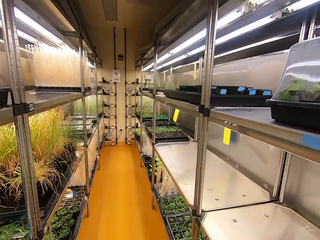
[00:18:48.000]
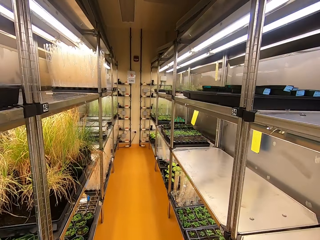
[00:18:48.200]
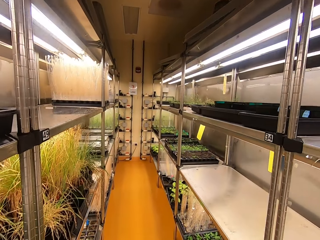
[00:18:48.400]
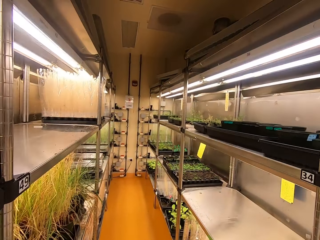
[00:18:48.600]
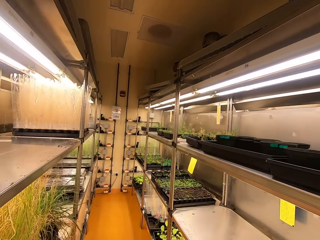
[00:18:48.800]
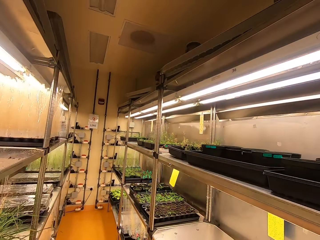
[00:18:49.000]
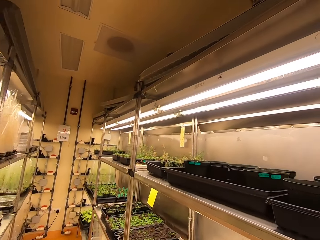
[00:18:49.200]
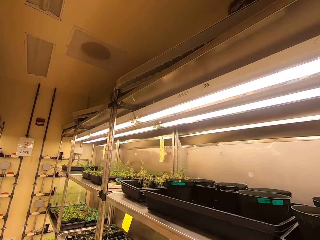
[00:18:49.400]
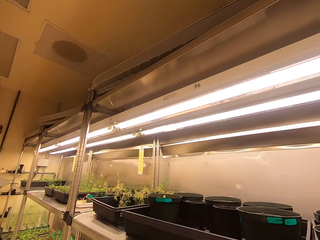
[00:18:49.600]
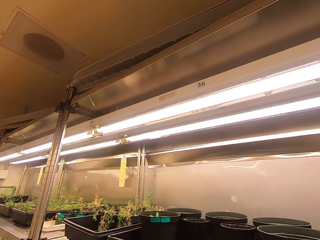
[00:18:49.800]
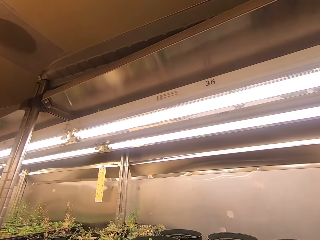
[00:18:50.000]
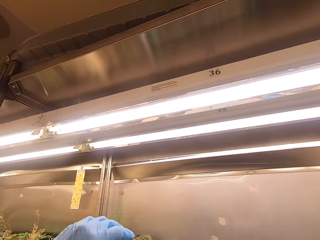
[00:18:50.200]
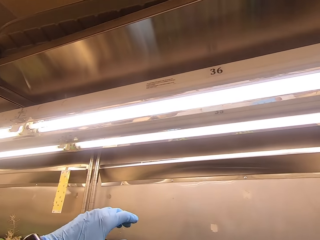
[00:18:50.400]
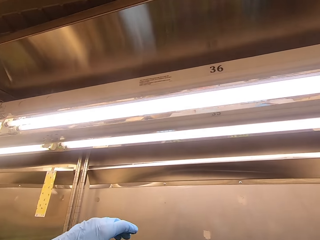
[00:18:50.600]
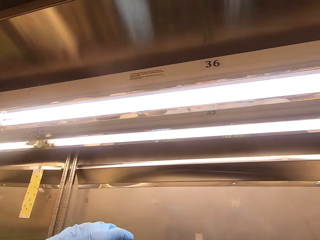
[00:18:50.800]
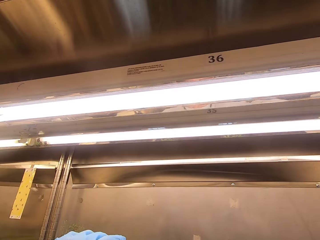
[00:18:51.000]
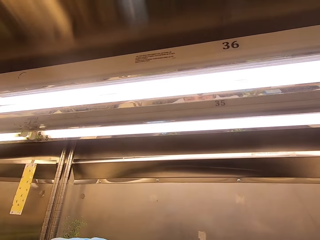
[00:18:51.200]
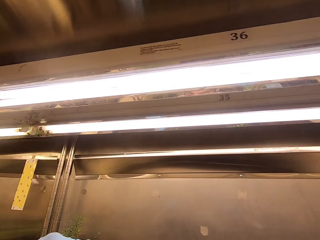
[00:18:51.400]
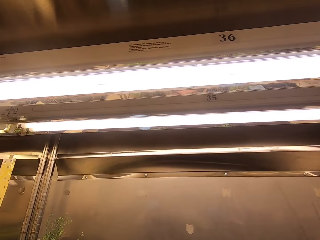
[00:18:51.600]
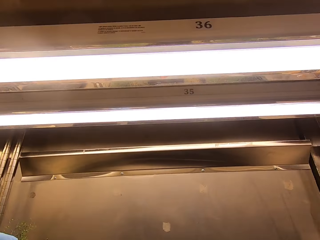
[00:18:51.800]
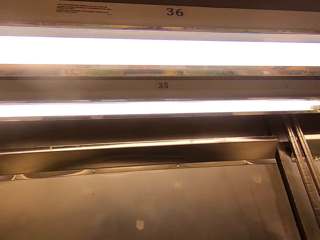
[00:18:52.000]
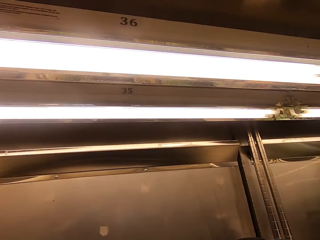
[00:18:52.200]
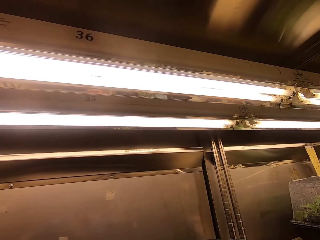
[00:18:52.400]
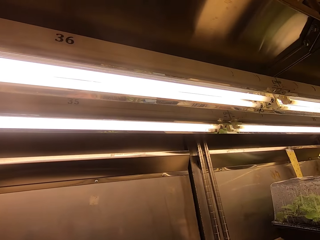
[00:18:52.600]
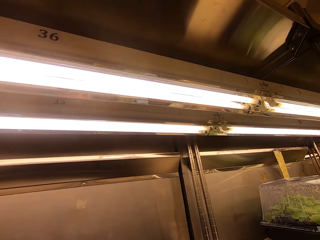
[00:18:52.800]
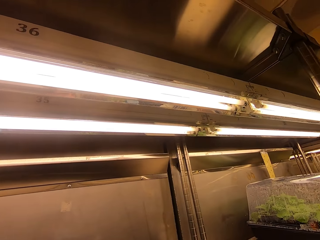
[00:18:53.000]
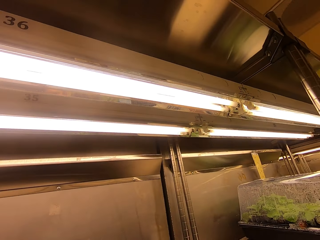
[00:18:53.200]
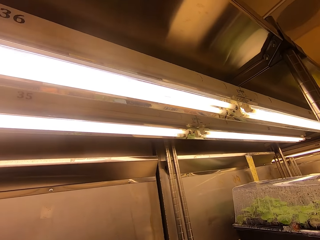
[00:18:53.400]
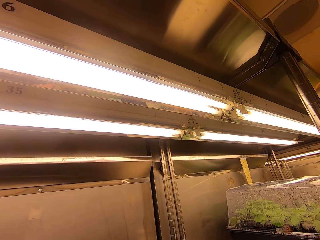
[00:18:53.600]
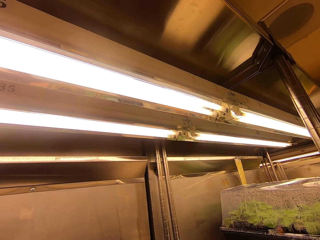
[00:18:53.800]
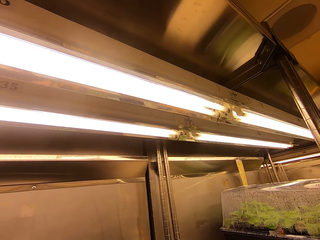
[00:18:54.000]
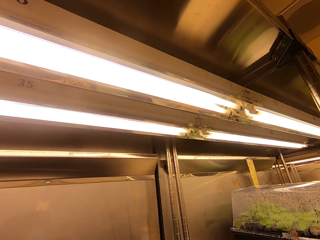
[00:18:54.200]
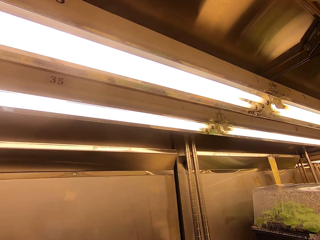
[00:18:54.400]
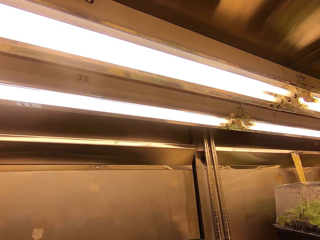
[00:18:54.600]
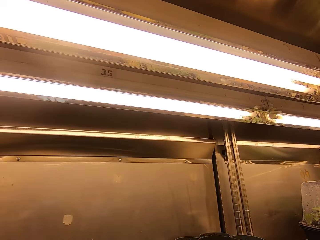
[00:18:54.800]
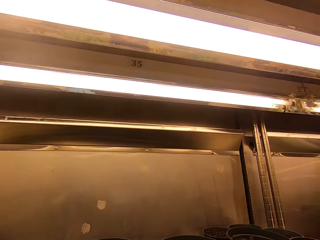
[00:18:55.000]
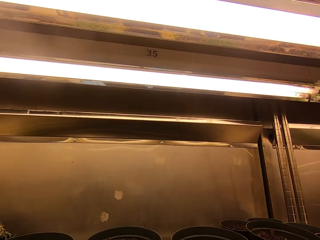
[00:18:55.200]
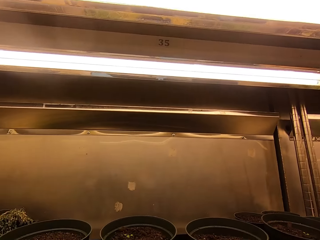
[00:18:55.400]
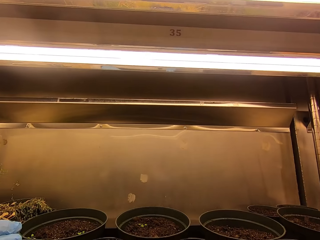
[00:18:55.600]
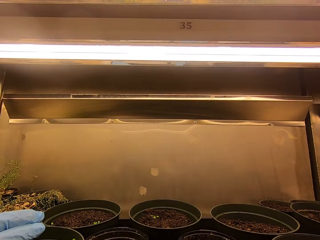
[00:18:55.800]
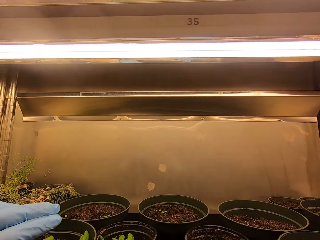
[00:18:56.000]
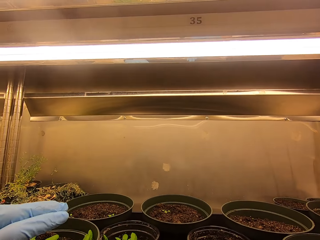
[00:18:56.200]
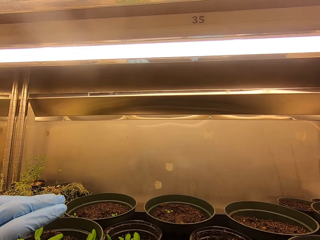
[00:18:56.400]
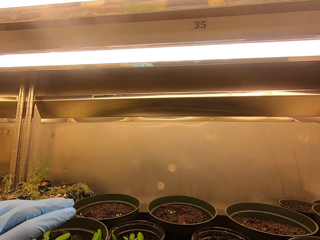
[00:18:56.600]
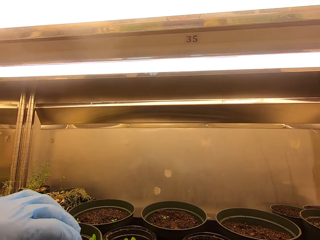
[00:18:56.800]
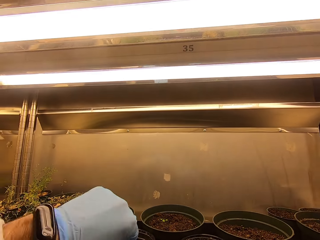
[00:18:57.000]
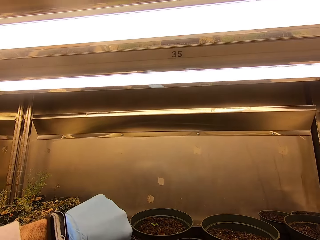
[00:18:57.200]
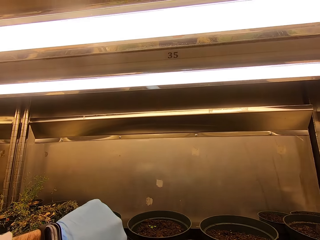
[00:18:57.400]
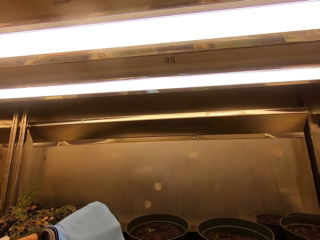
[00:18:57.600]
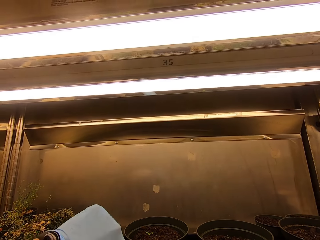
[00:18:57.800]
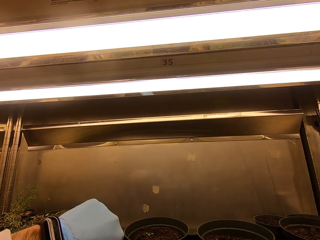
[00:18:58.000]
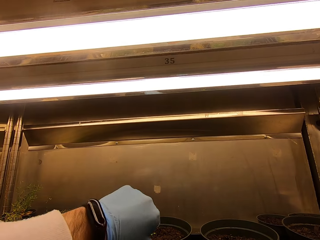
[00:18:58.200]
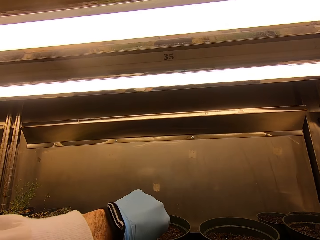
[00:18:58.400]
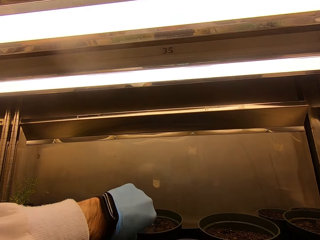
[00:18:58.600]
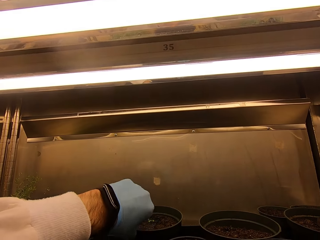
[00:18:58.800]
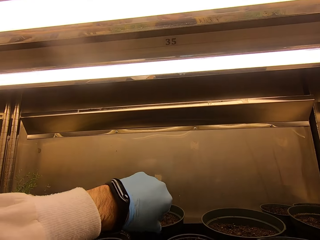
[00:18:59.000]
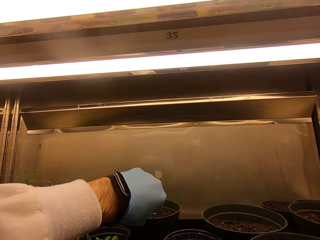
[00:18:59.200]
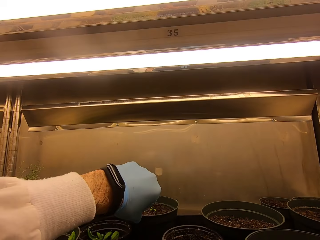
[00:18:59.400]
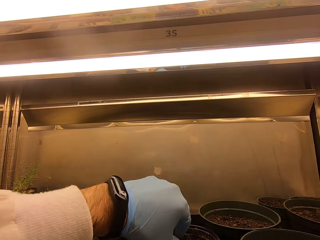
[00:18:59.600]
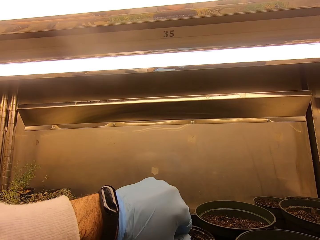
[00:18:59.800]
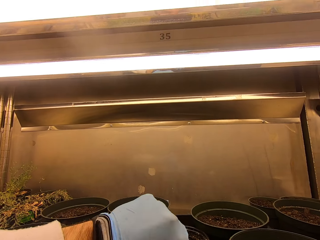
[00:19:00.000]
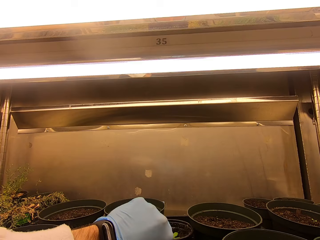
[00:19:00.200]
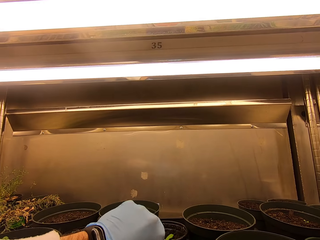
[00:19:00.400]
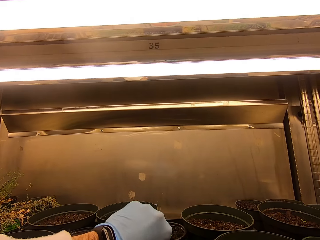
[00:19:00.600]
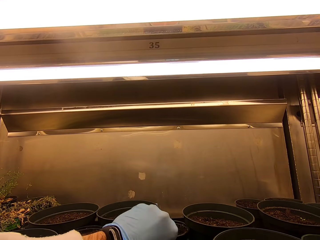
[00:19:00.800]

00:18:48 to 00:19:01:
The camera wearer touches a container on the shelf. They lift their hand. They look around. They move a vase. They adjust the containers on the shelf.

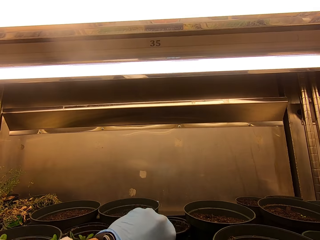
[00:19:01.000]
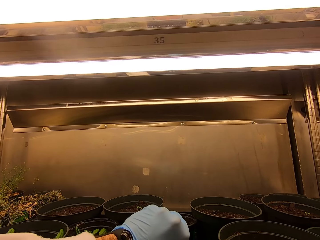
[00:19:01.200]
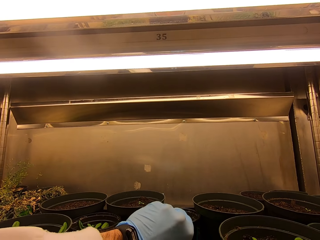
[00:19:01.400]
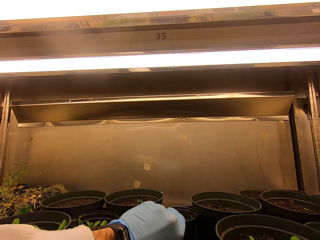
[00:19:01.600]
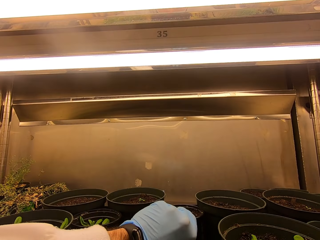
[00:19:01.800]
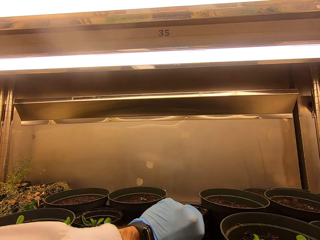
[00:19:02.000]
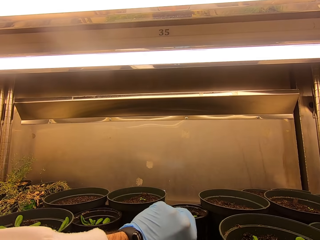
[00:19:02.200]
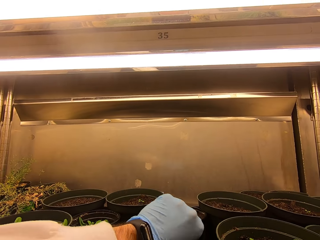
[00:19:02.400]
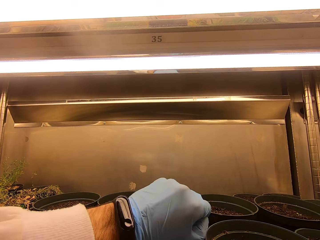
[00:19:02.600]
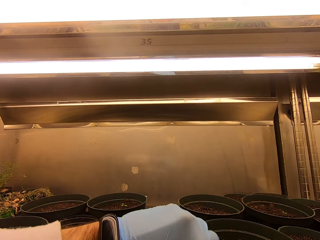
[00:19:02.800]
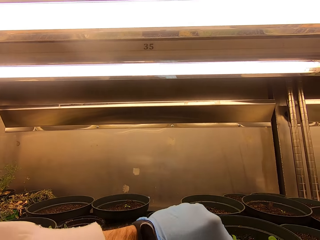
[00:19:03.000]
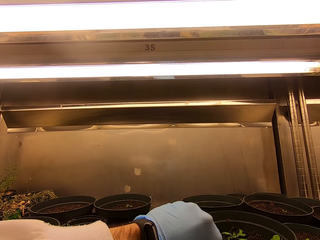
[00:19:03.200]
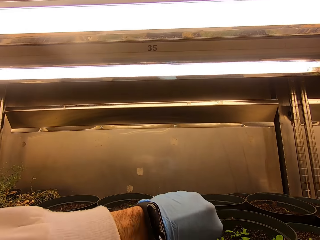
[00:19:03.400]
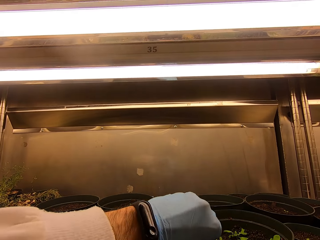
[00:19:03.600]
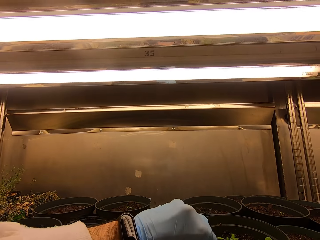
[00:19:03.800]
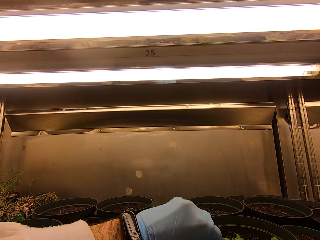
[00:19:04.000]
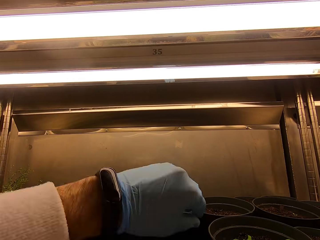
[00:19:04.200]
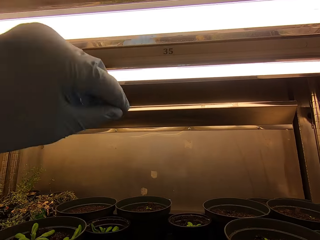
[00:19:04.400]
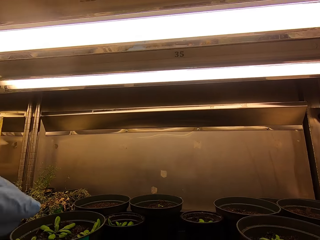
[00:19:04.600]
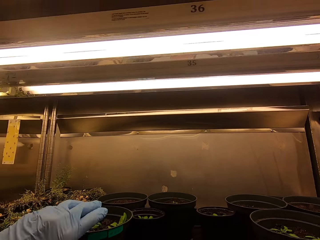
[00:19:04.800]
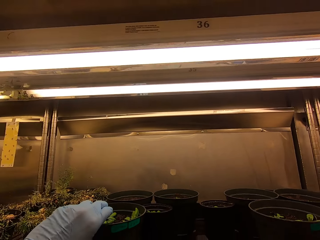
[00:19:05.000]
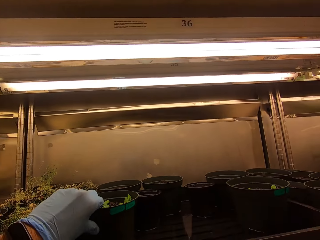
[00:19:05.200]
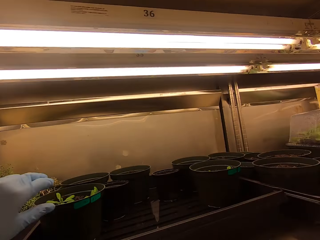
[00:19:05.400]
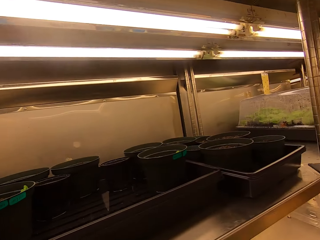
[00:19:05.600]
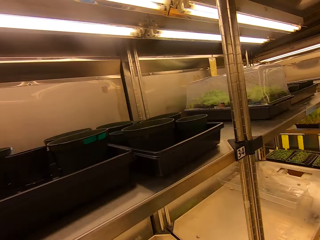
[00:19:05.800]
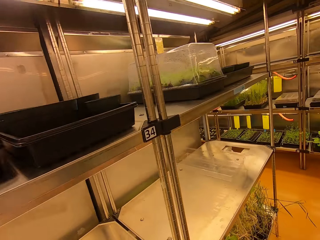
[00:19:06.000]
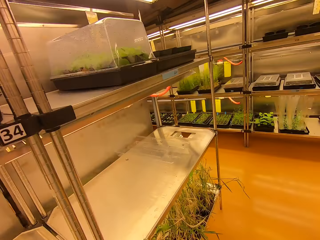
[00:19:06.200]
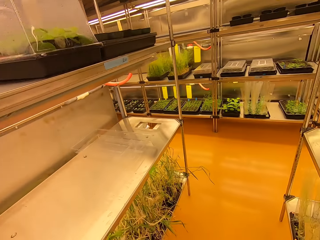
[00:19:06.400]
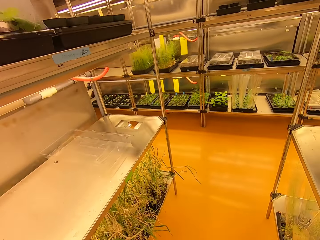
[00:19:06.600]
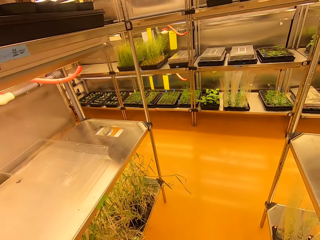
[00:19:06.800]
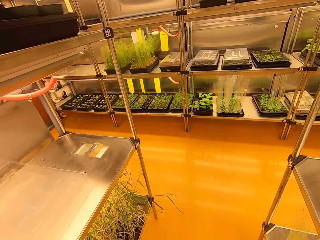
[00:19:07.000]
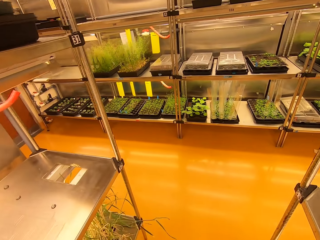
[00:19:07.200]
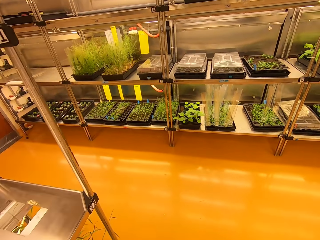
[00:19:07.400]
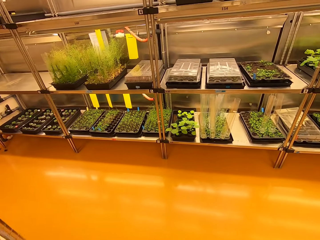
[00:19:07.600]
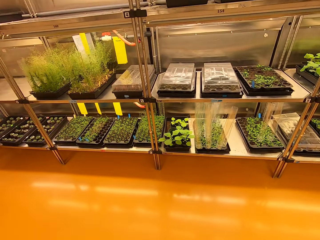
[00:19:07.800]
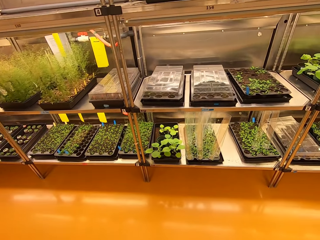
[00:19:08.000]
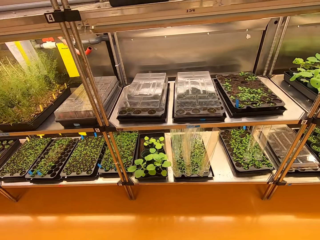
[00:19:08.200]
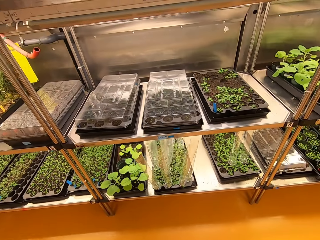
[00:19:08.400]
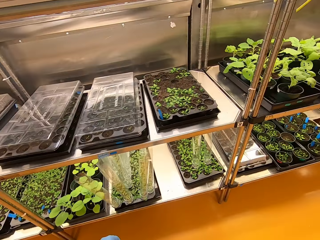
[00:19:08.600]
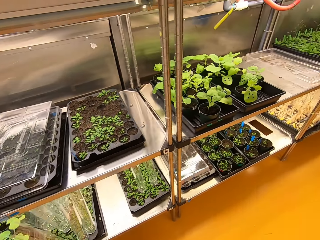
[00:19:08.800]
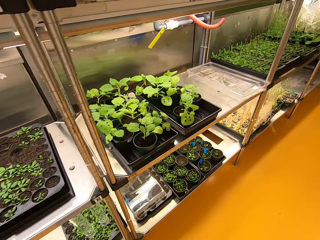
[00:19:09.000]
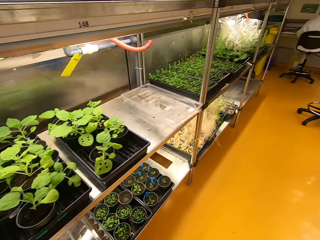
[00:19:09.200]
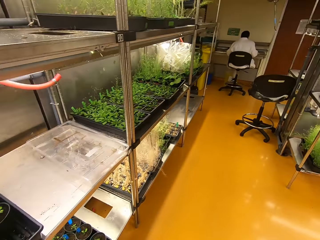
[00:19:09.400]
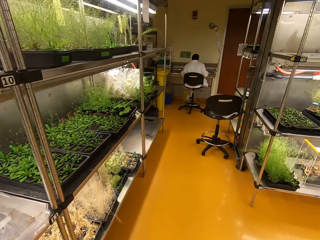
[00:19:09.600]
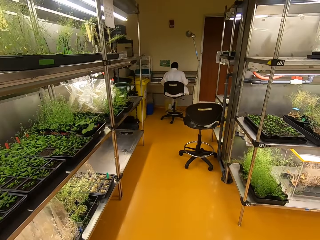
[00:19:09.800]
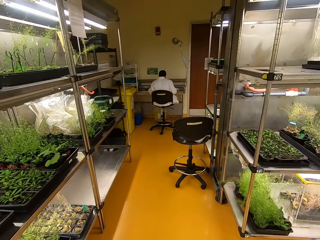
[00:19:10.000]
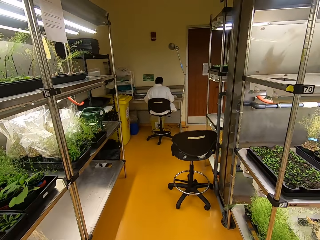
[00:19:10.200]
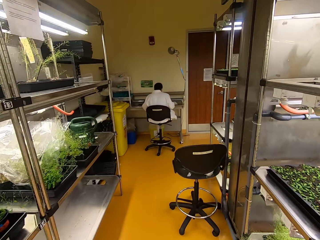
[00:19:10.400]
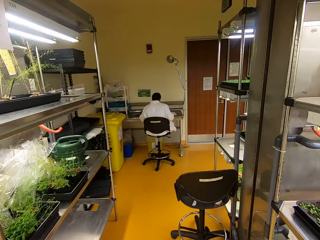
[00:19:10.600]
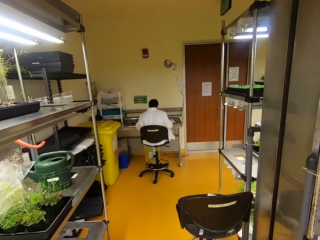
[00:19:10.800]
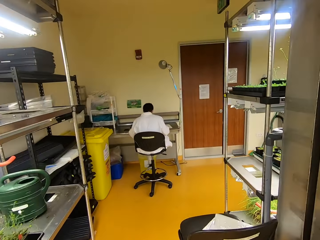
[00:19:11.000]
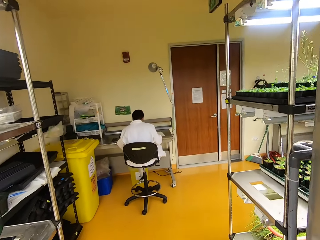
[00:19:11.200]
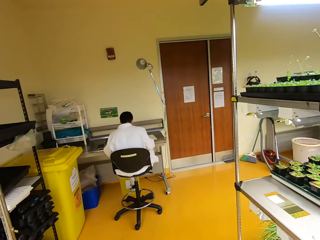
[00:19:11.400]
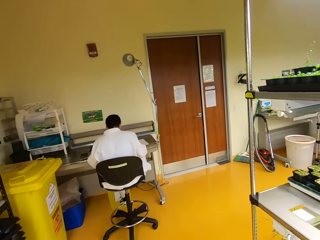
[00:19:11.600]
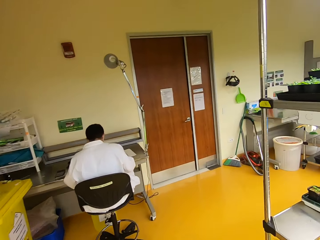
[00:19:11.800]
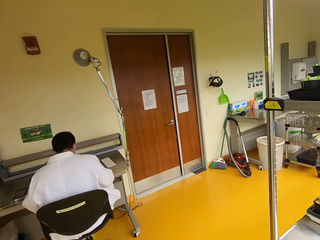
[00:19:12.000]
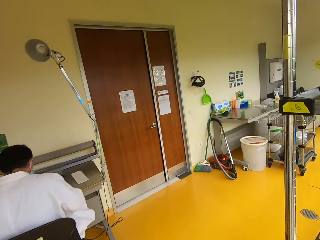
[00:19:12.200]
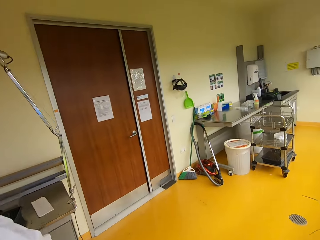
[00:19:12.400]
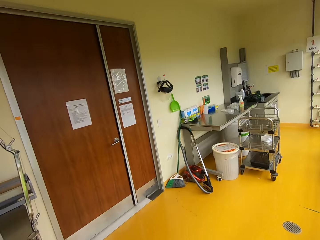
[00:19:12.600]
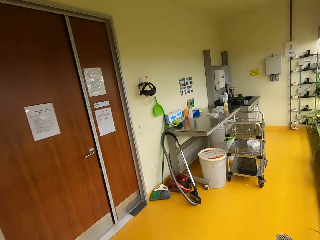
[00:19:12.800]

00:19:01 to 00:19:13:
The camera wearer walks around the lab.
